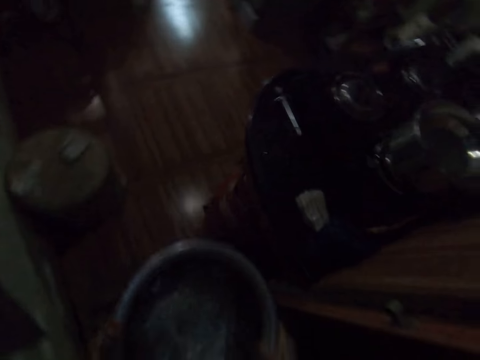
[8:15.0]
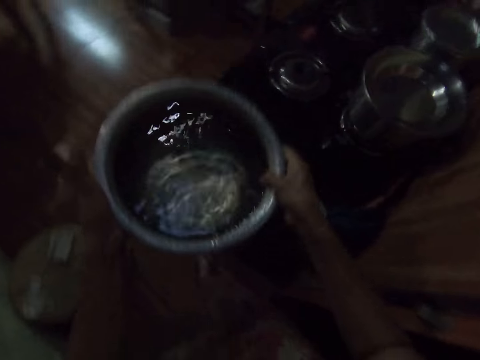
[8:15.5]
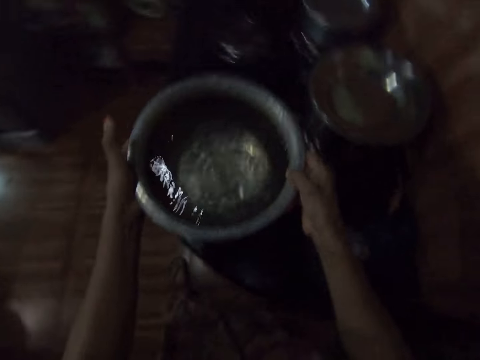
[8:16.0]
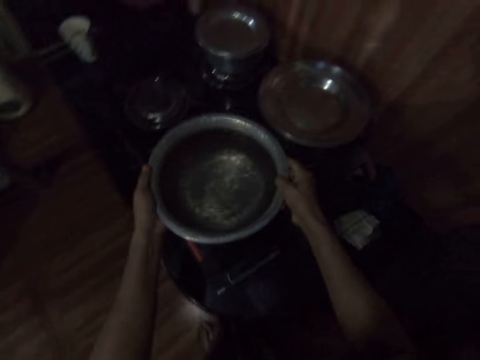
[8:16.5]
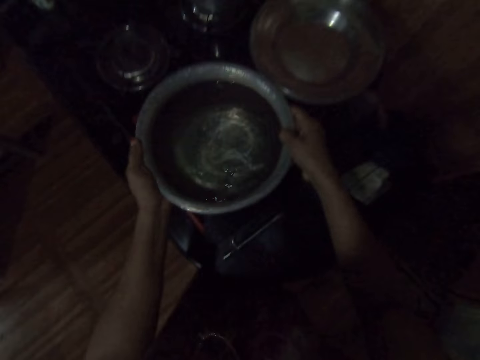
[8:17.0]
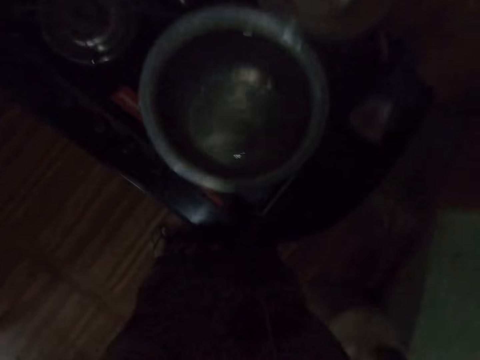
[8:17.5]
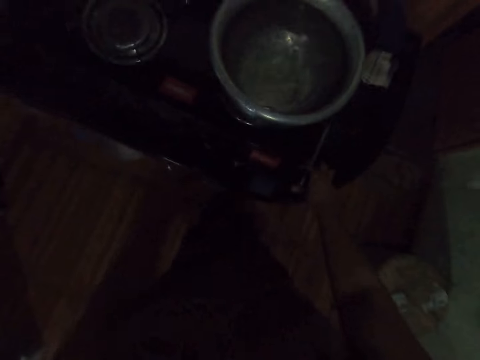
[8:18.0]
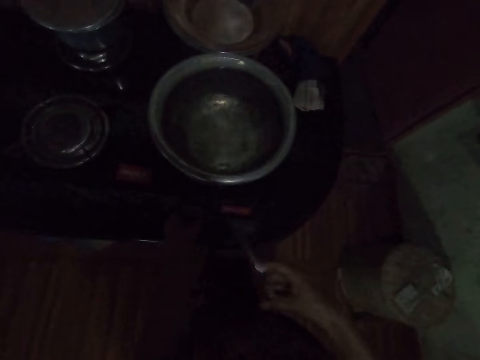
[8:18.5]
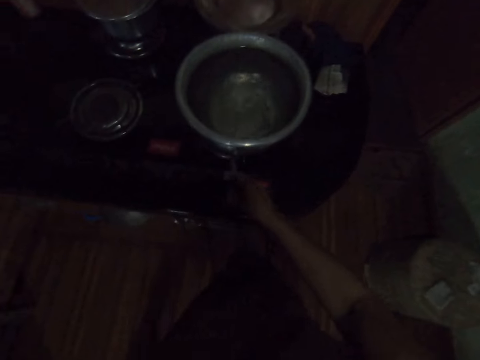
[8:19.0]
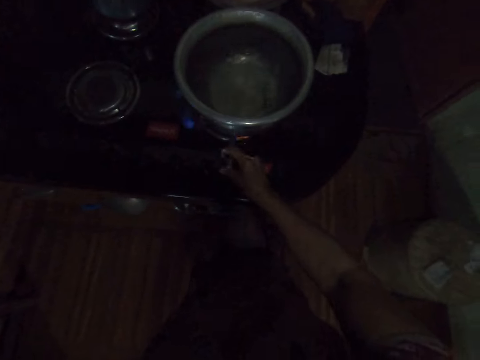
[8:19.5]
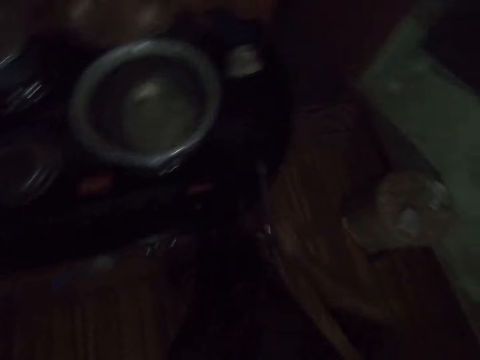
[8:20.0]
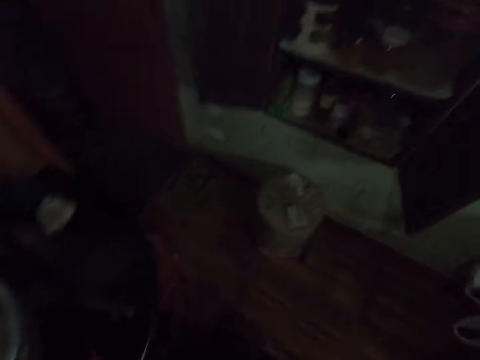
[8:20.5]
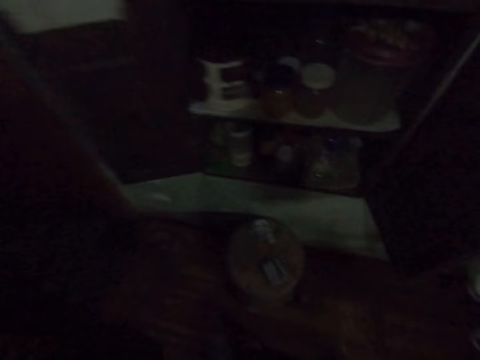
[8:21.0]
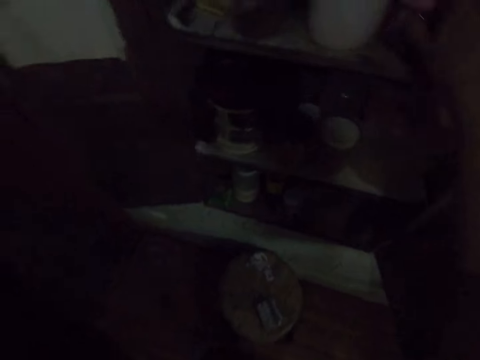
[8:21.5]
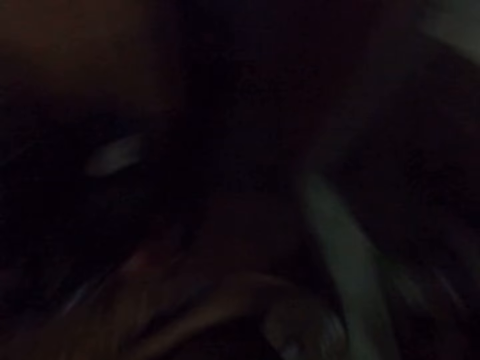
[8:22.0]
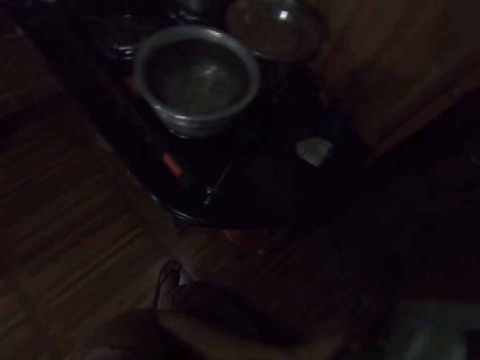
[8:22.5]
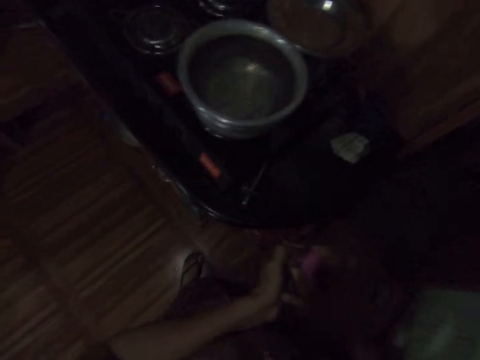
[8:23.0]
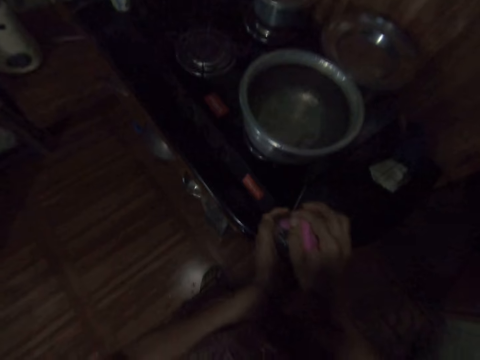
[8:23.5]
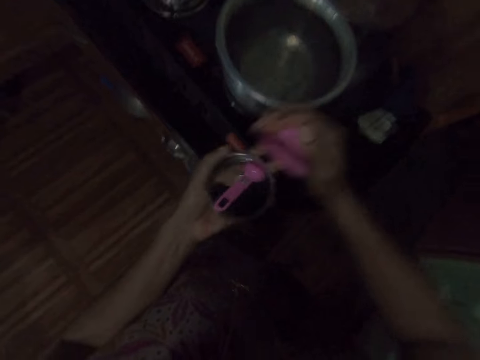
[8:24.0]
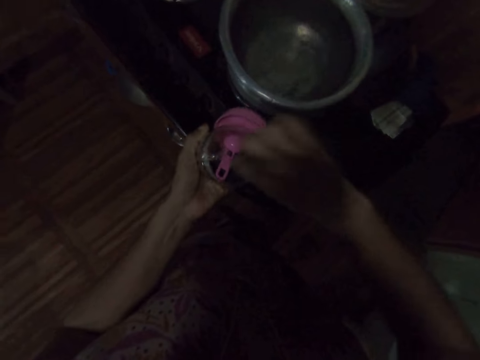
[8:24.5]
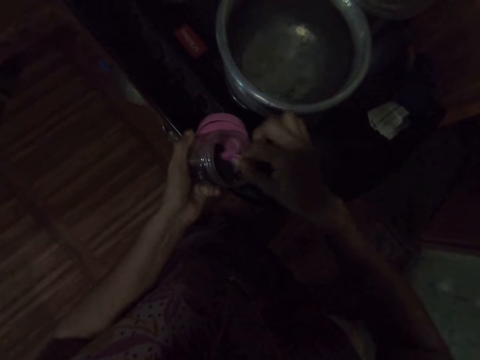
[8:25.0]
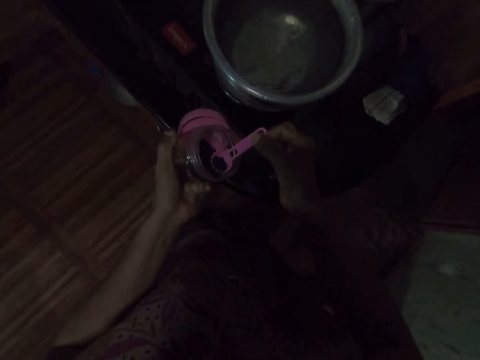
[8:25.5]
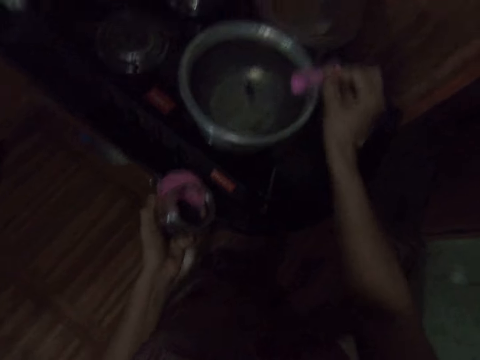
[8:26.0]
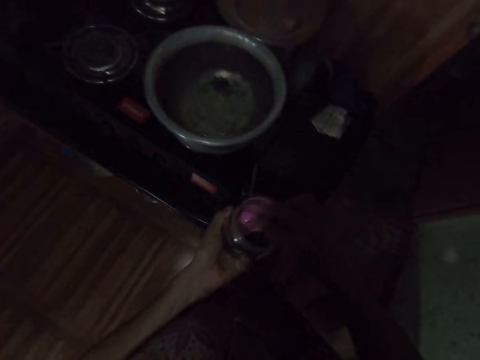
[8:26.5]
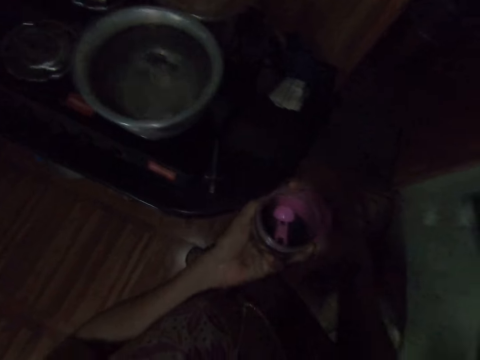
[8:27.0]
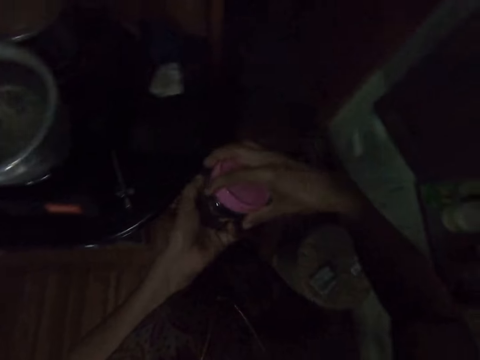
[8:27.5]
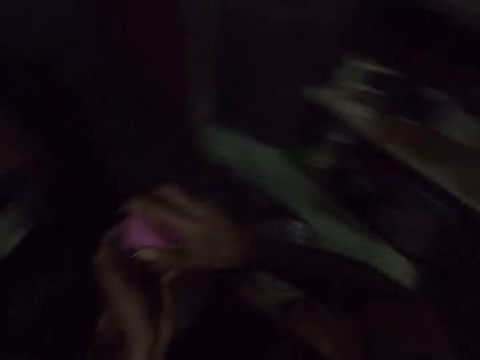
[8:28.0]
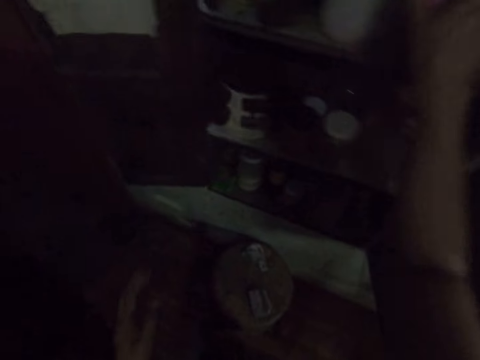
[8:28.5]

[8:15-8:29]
The camera wearer walks around the kitchen. She places the pot on the cooker with both hands. She shakes her hands. She picks a lighter from the table with her right hand. She presses a button on the lighter with her right hand. She lights the cooker with the lighter. She places the lighter on the table with her right hand. She steps forward. She picks a bowl from a shelf on a table with her right hand. She looks around the kitchen. She passes the bowl from her right hand to her left hand. She removes the lid from the bowl in her left hand with her right hand. She places the lid of the bowl in her left hand with her right hand. She picks a spoon from the bowl in her left hand with her right hand. She scoops black pepper or tea leaves from the bowl in her left hand with the plastic spoon in her right hand. She pours the black pepper into the pot on the cooker with her right hand. She places the spoon in the bowl in her left hand with her right hand. She picks the lid of the bowl in her left hand with her right hand. She covers the bowl in her left hand with the lid in her right hand. She places the bowl on the shelf on the table with her right hand.

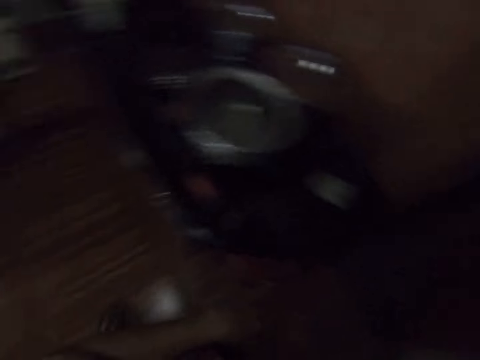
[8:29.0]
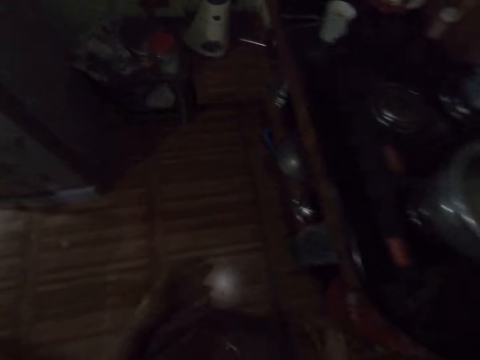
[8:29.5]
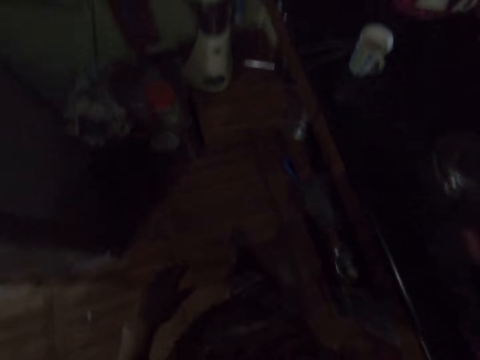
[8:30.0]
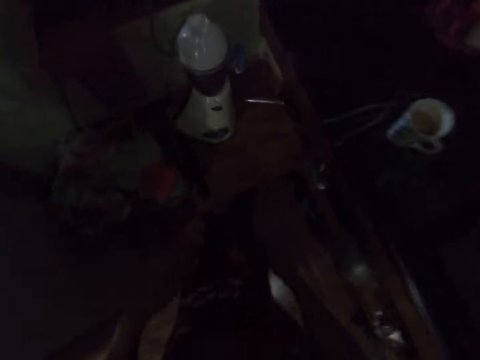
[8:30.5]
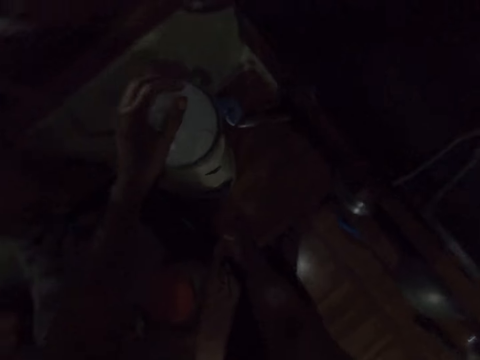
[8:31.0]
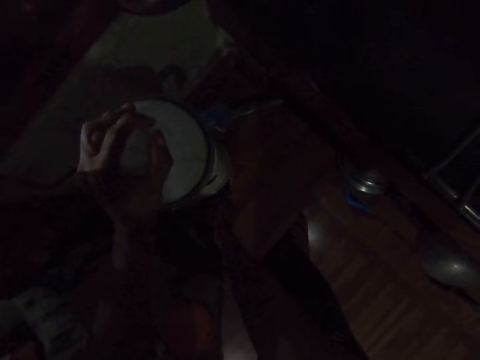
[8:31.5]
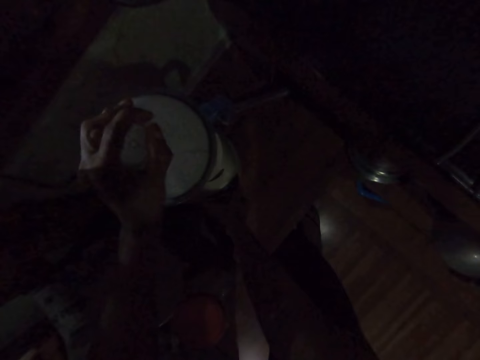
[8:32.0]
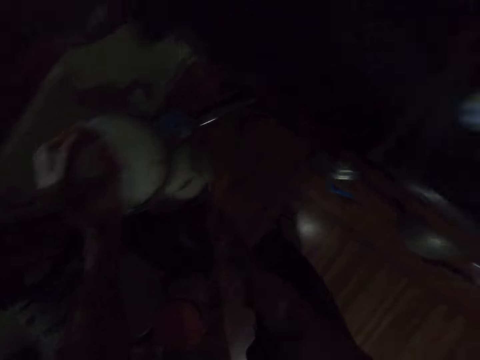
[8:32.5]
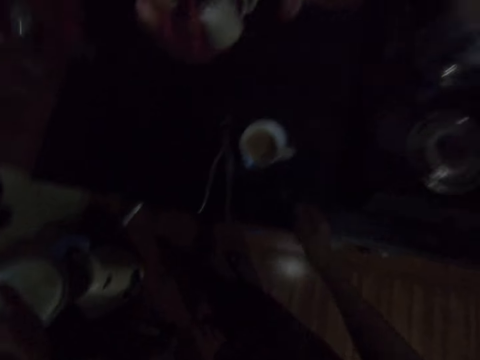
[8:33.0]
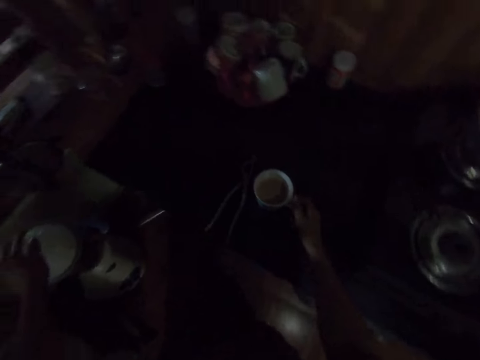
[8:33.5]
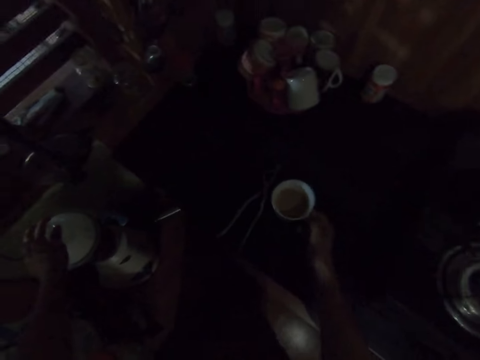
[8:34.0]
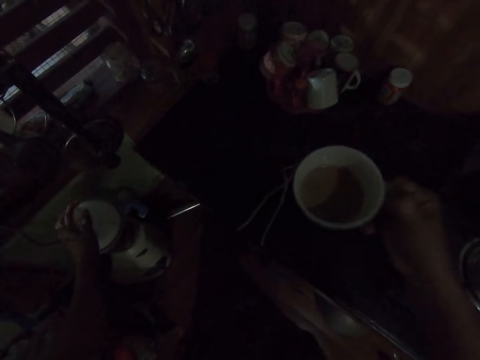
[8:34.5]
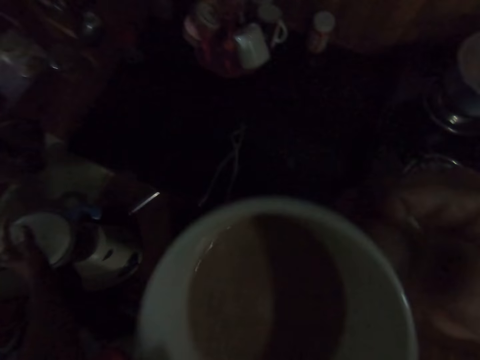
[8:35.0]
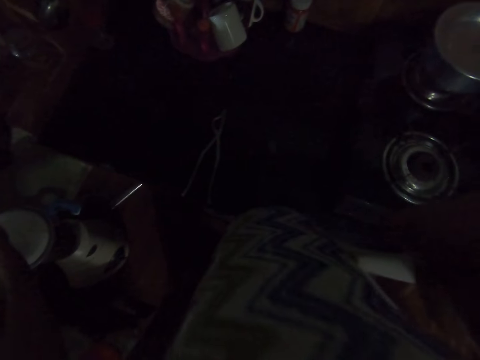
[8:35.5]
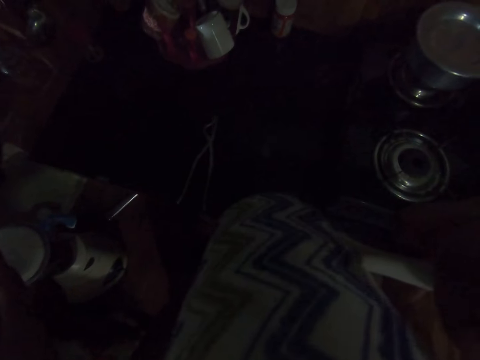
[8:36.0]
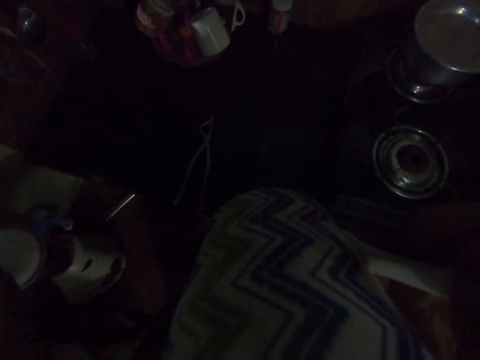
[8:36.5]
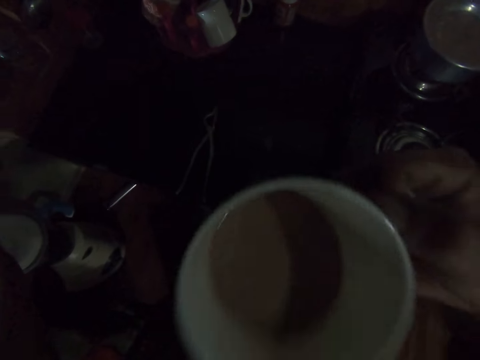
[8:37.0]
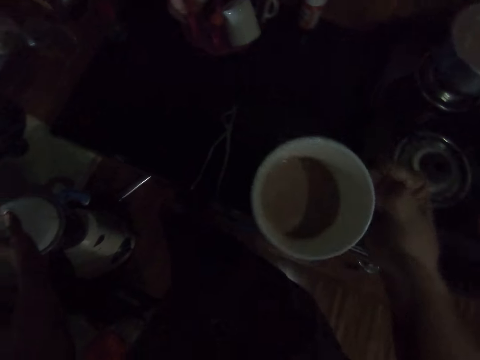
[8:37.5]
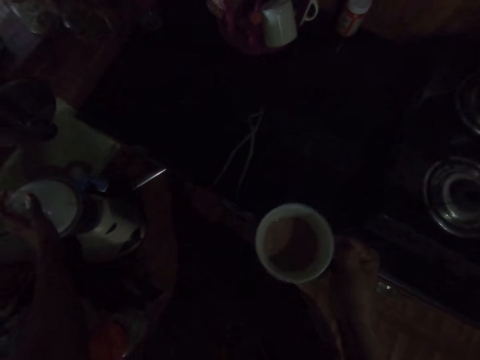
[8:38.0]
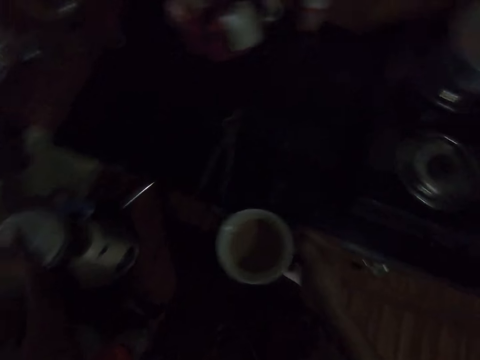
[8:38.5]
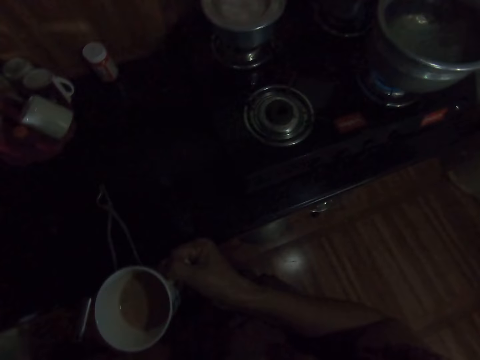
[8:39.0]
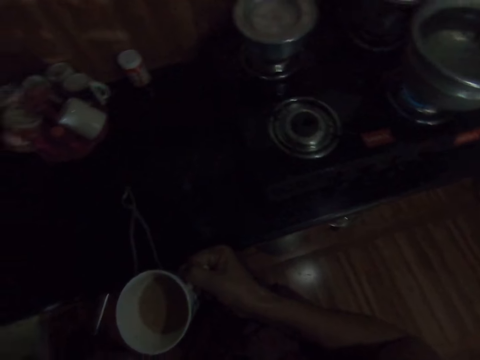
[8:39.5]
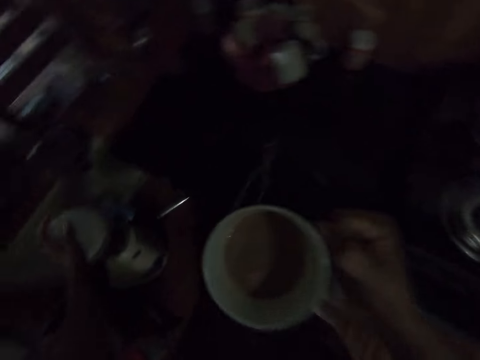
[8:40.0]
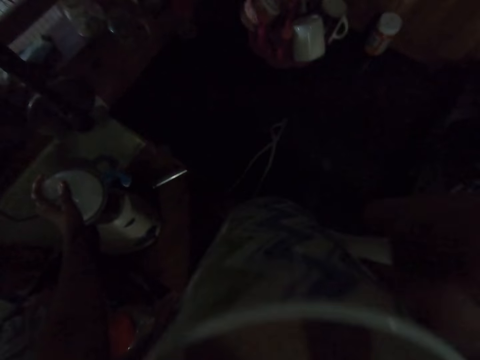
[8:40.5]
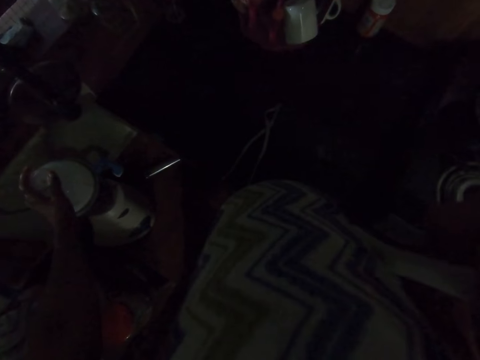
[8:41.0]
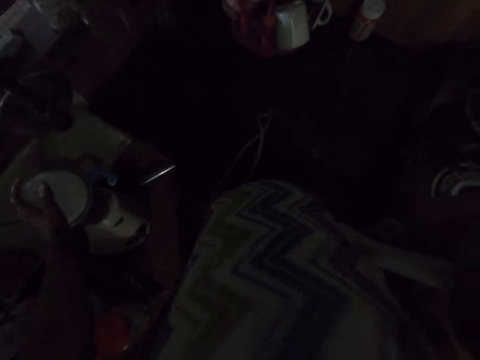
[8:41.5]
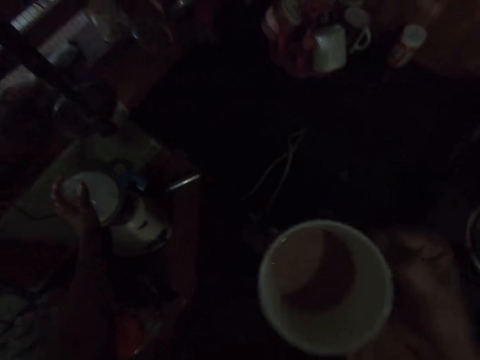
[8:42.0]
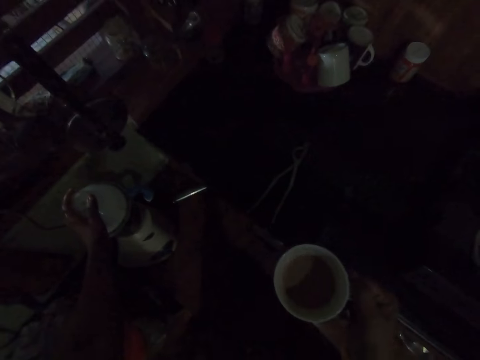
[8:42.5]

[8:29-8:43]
The camera wearer looks around the kitchen and walks around the kitchen. She places her left hand on the blender lid on the blender. She turns on the knob on the blender engine on the table with her right hand. She blends the rice. She picks up the cup of tea. She drinks from the cup of beverage on the table with her right hand. She blends the rice. She looks around the kitchen. She drinks the tea.
